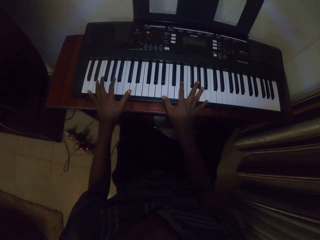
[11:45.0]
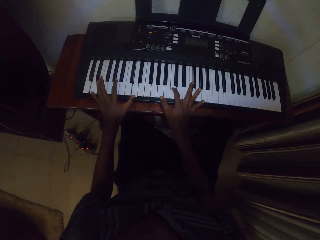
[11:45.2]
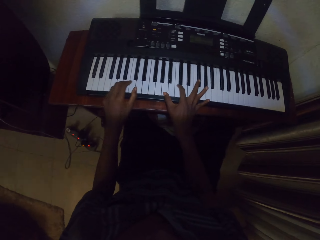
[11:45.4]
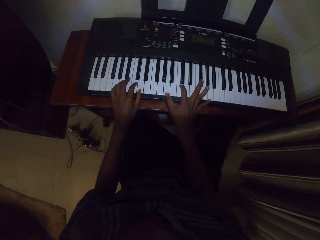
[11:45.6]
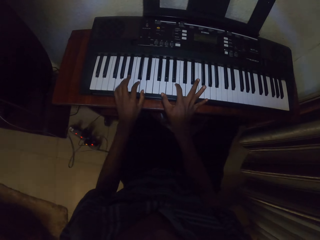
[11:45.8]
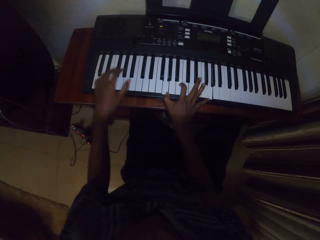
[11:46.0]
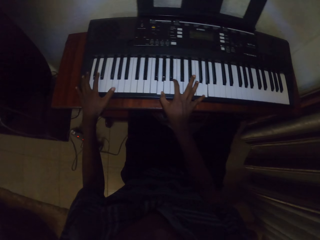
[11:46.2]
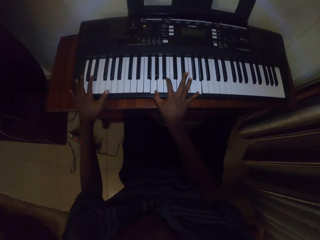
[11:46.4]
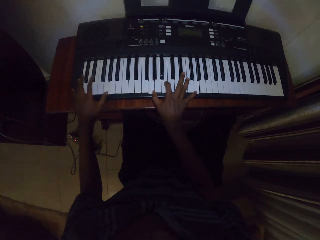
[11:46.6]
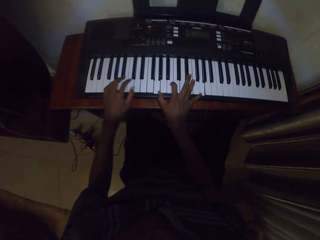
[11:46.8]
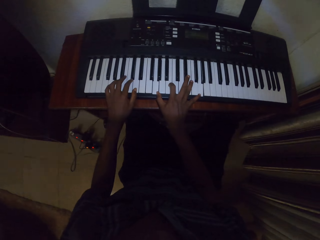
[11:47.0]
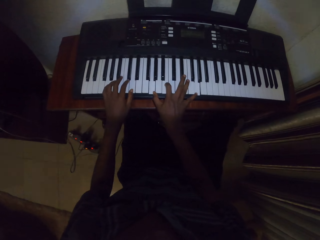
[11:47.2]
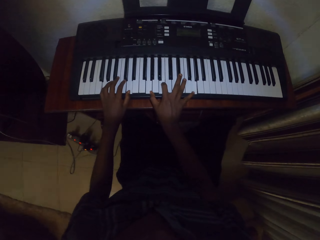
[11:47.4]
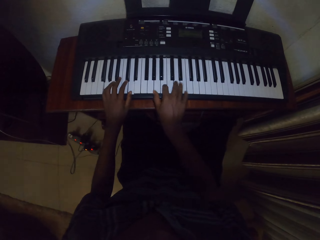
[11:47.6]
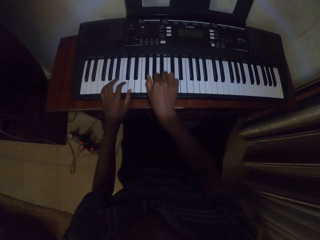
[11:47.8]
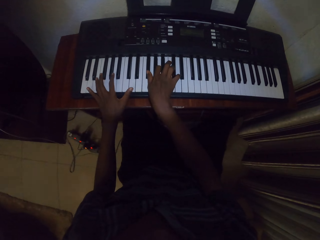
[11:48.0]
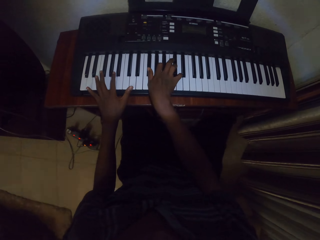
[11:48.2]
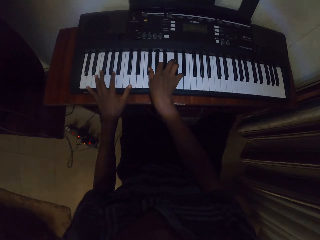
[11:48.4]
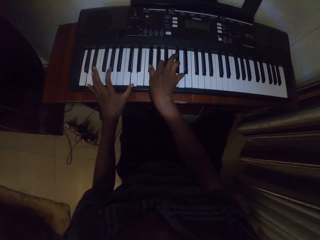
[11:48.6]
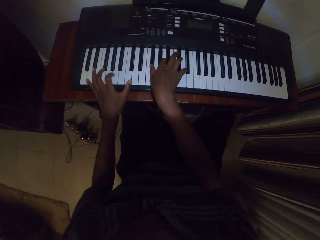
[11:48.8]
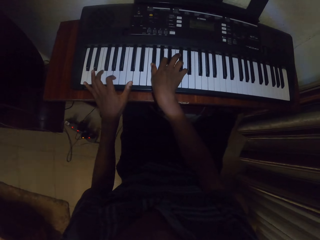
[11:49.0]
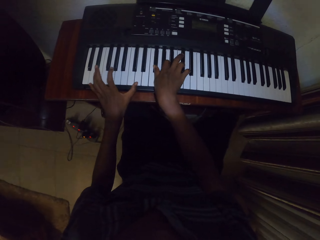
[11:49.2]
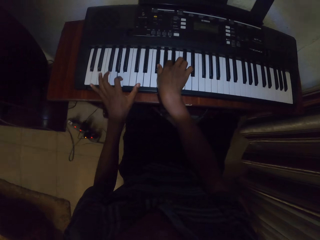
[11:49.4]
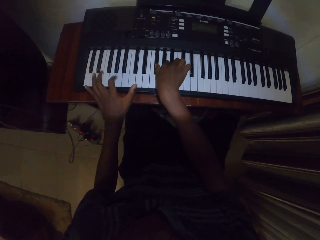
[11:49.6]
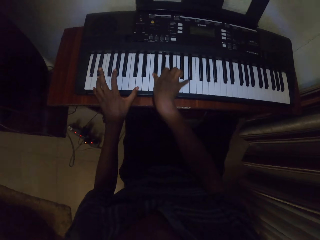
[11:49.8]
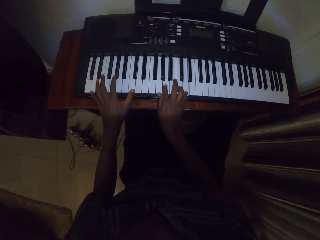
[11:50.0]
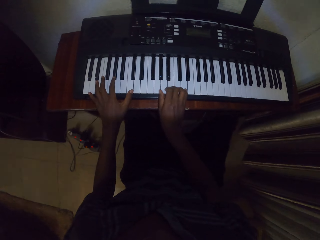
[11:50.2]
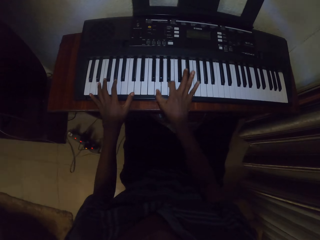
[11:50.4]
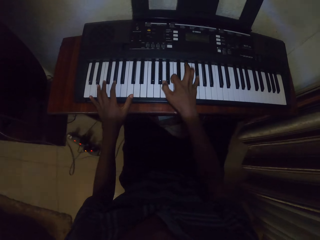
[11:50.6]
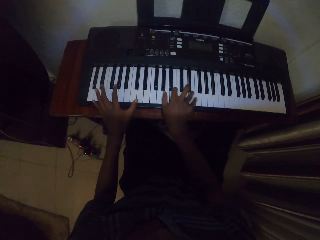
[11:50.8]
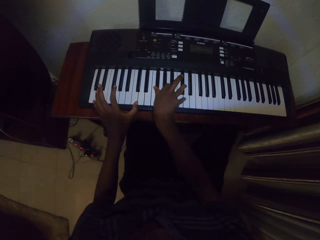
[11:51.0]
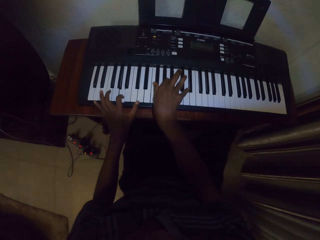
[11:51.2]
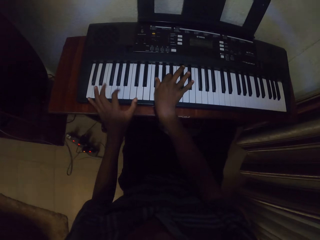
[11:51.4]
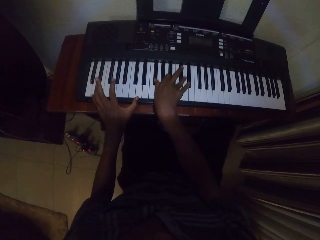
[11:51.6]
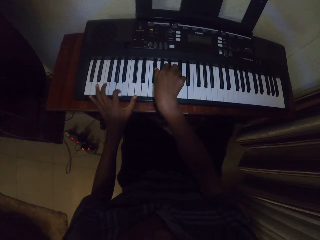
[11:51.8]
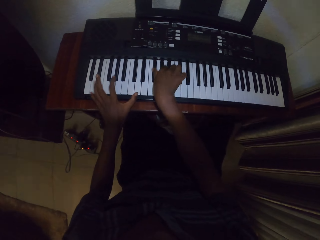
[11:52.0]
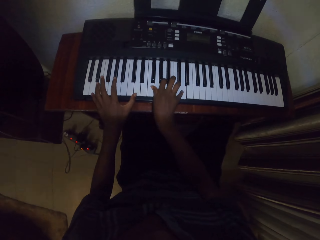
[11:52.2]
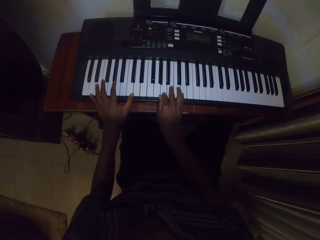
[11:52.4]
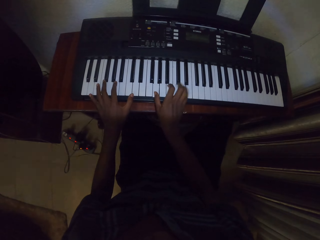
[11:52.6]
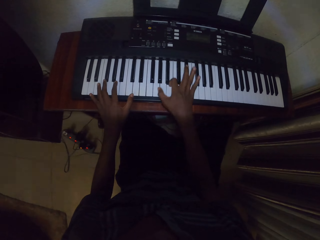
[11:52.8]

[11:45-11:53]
The camera wearer is playing the piano.

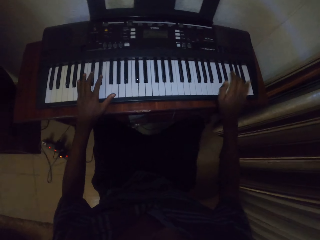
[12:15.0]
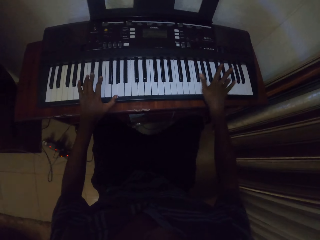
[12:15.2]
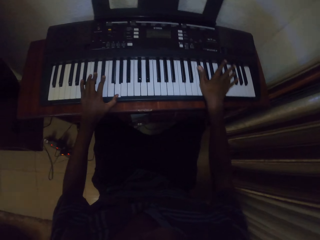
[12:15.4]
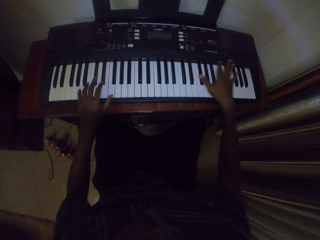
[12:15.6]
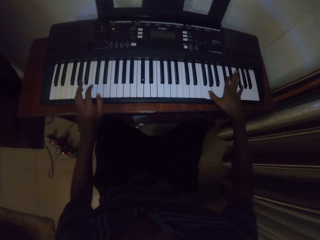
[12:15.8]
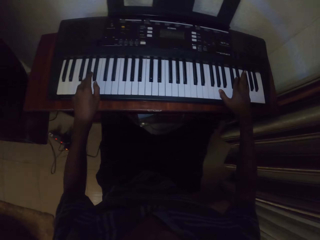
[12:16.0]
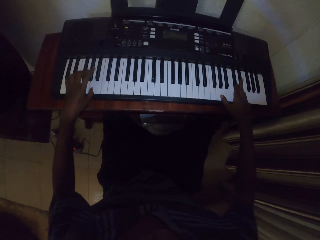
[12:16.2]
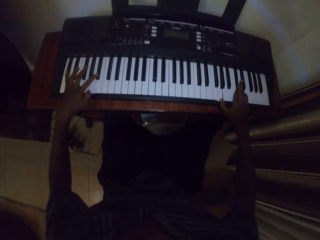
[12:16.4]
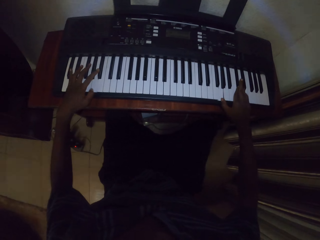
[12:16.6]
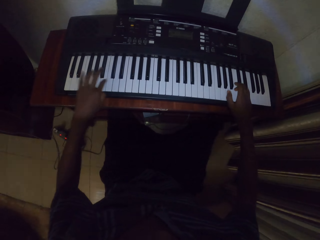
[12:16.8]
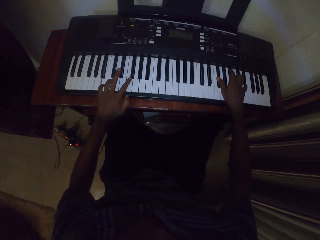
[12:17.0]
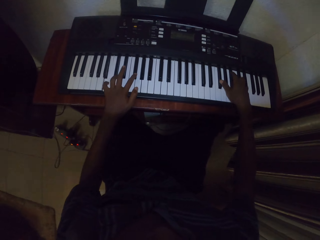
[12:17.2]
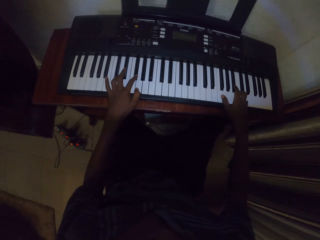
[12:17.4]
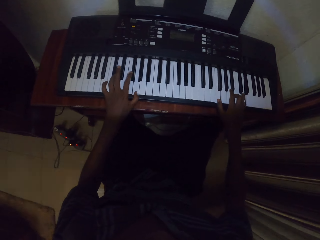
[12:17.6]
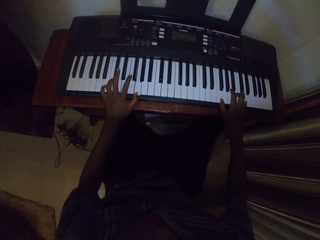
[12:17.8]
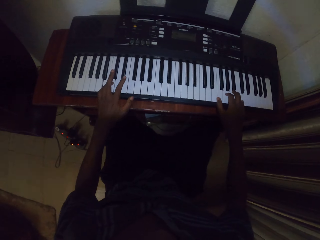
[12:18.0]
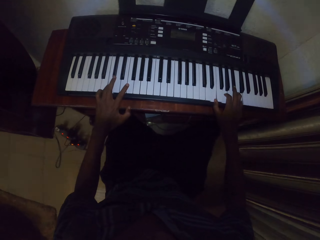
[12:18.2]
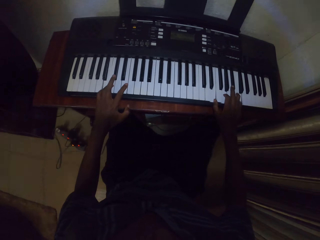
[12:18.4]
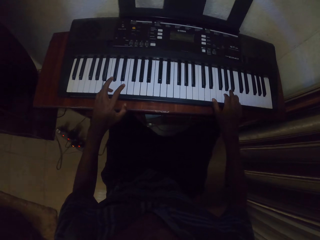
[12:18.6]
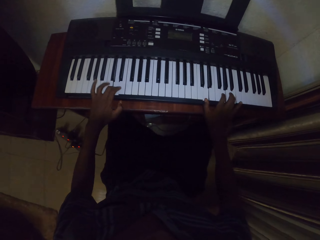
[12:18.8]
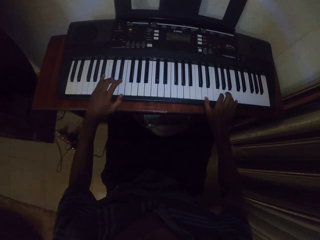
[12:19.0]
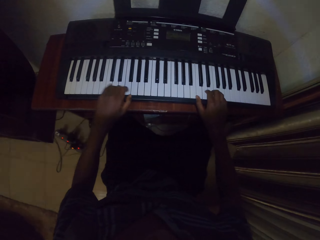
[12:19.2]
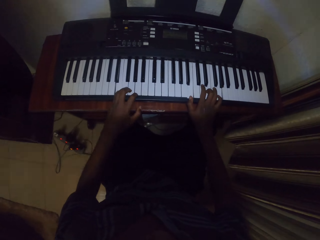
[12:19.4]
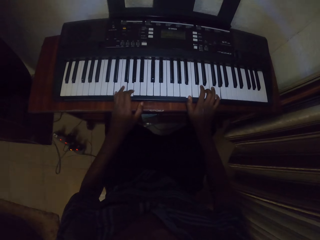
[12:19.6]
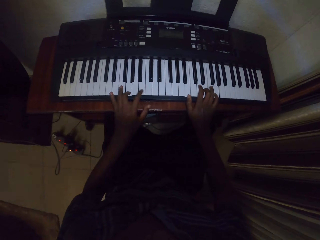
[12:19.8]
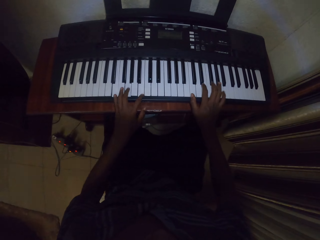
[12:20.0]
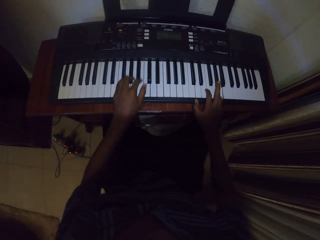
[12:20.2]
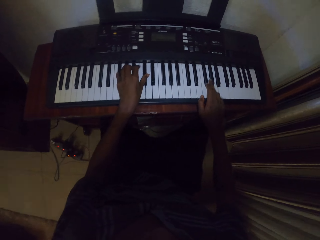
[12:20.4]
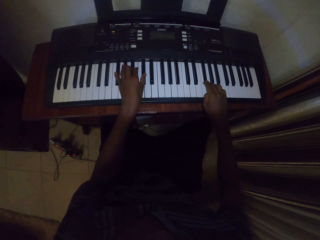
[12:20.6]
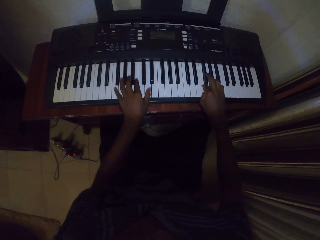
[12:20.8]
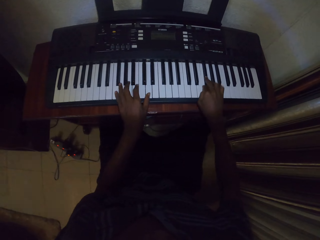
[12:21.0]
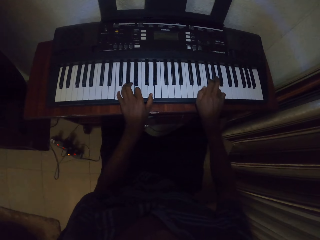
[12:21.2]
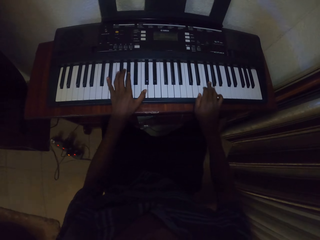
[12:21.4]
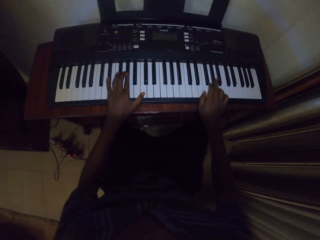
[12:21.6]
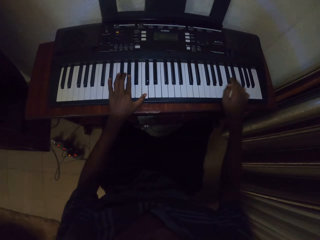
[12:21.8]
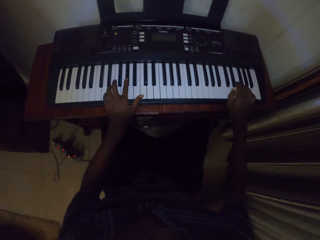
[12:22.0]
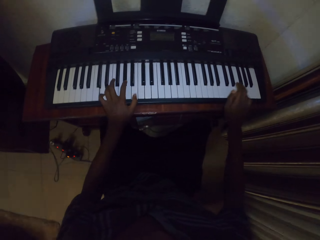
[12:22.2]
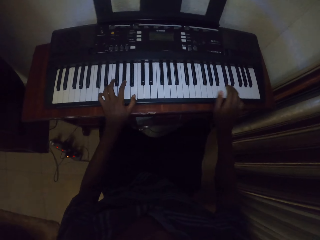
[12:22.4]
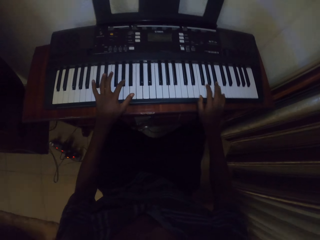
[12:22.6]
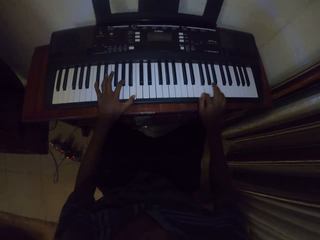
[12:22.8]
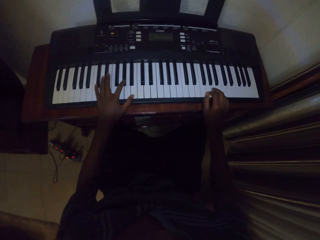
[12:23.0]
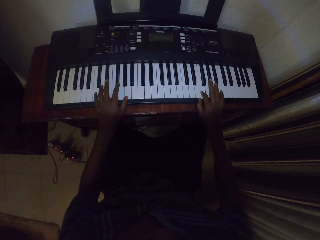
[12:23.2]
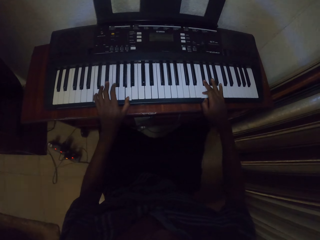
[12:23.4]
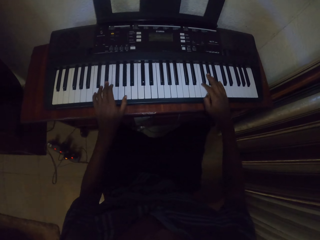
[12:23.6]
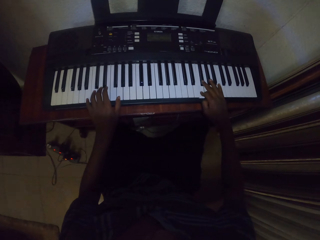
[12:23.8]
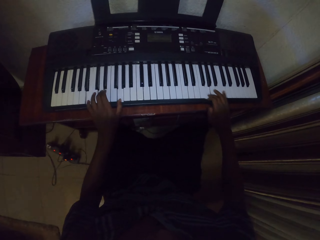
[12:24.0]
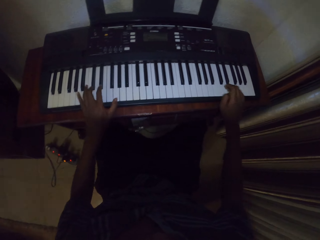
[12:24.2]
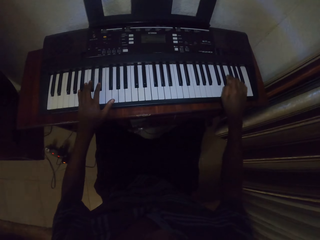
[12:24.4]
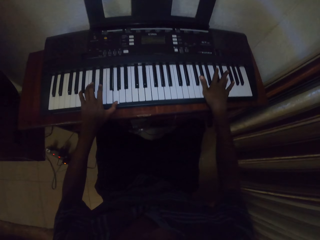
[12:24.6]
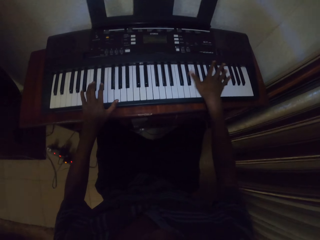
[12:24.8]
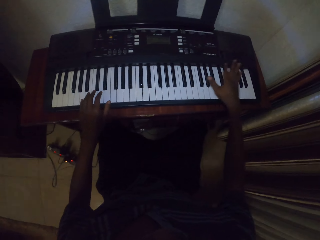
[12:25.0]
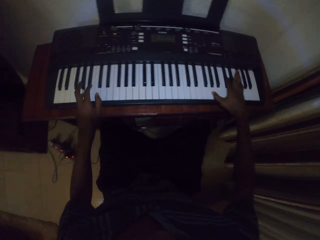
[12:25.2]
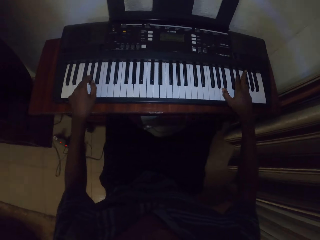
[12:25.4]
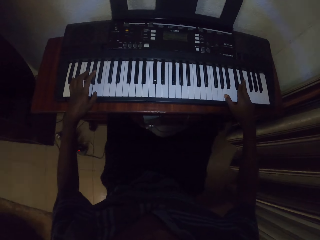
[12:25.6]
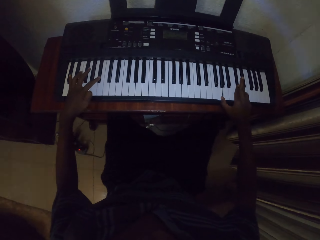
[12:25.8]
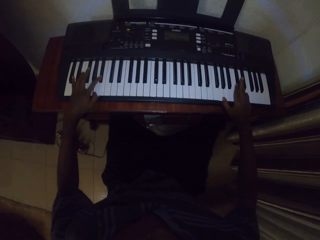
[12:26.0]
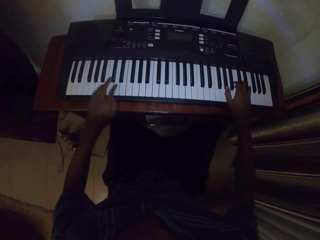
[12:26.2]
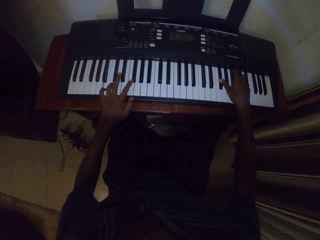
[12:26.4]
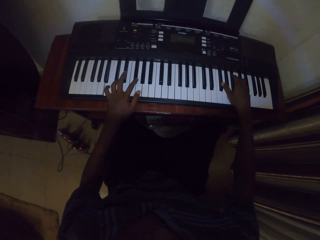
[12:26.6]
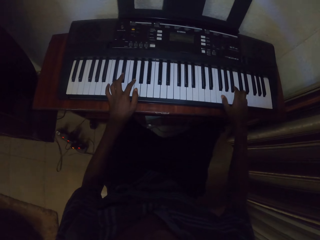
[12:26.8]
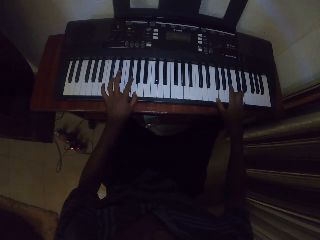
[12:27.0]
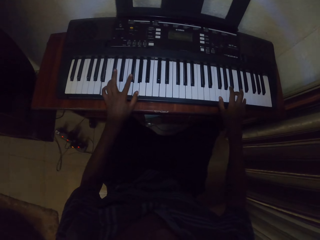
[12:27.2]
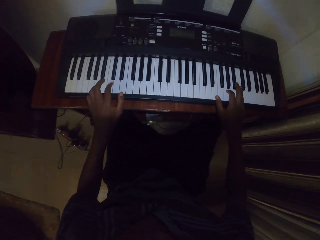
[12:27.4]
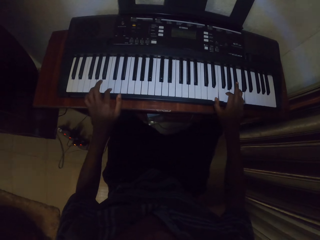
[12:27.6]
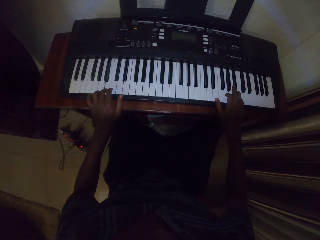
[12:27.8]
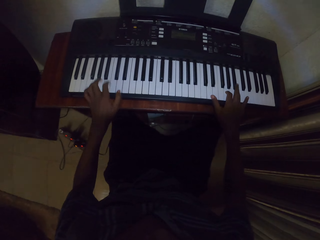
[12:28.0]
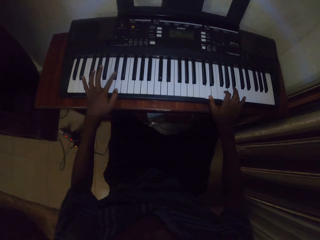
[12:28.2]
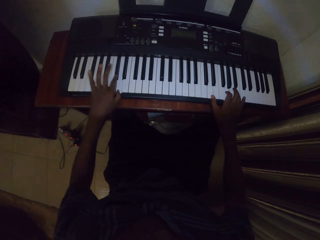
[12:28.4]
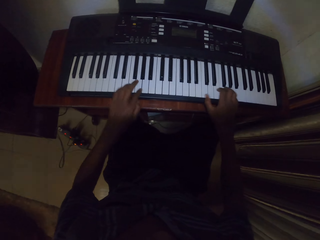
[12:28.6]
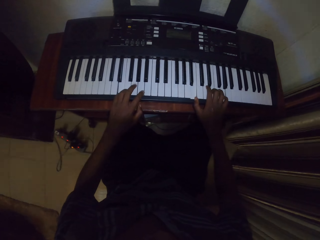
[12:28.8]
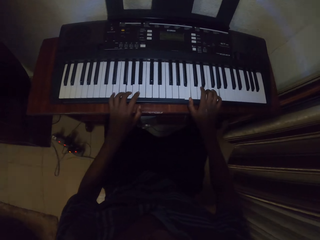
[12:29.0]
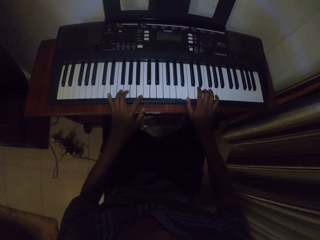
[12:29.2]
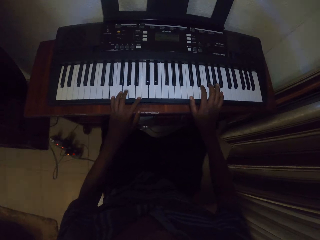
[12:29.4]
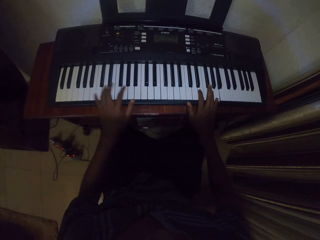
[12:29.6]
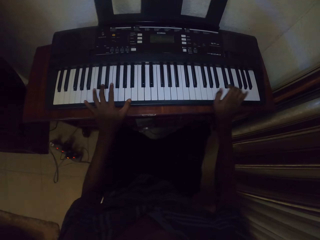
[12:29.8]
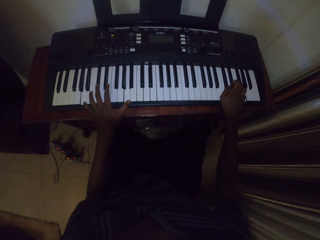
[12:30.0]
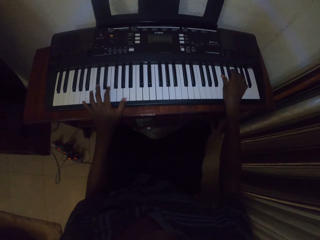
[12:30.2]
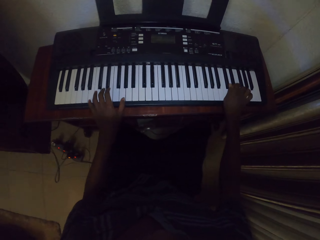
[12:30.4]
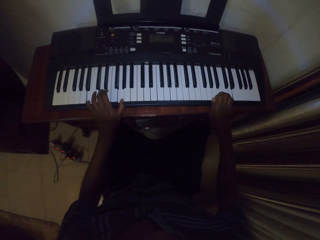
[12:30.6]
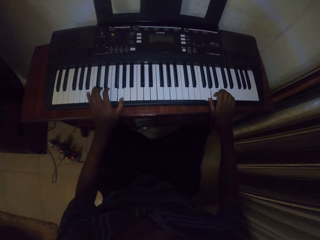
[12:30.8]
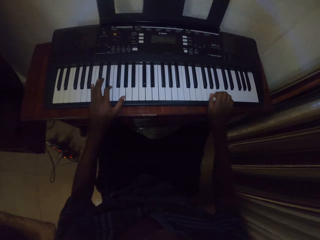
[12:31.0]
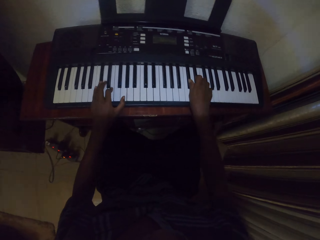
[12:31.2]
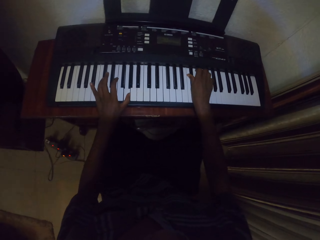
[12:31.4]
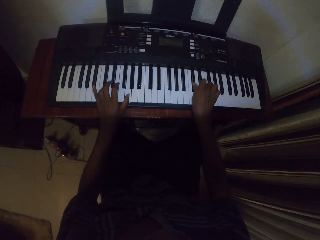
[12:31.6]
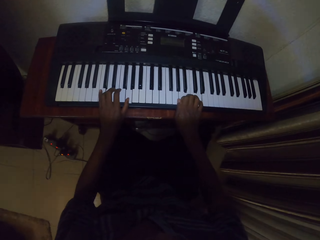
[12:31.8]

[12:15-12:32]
The camera wearer is playing the piano. They are playing the piano again.
